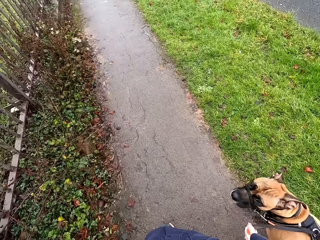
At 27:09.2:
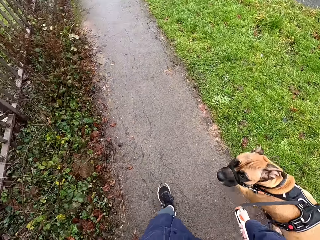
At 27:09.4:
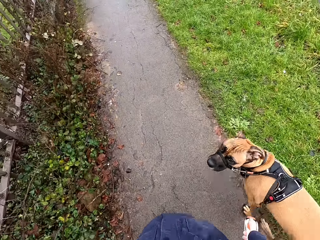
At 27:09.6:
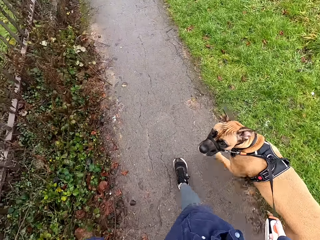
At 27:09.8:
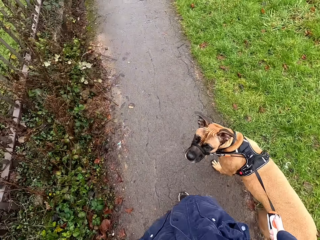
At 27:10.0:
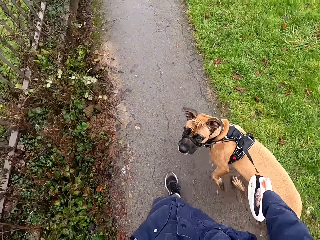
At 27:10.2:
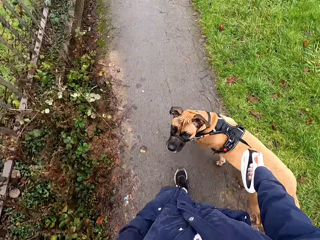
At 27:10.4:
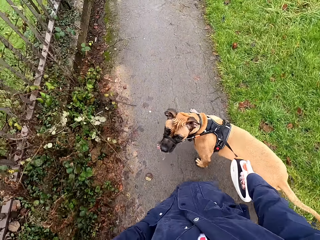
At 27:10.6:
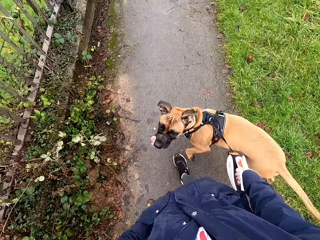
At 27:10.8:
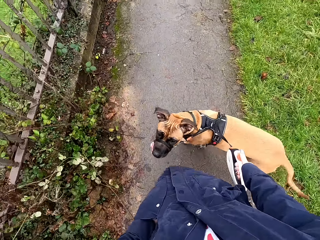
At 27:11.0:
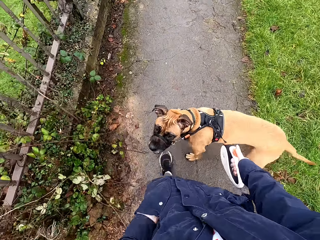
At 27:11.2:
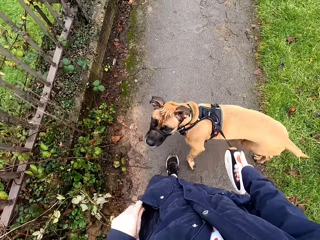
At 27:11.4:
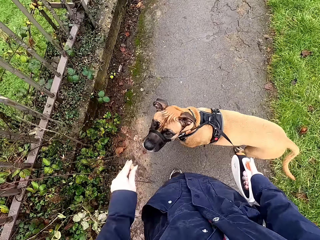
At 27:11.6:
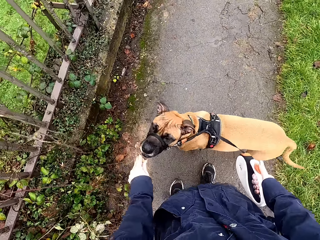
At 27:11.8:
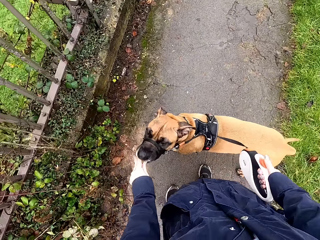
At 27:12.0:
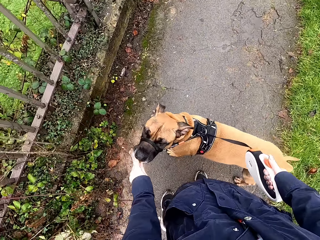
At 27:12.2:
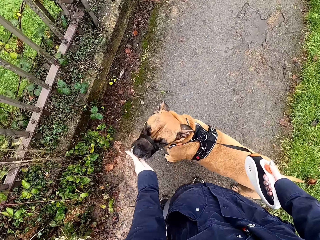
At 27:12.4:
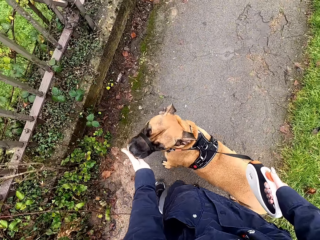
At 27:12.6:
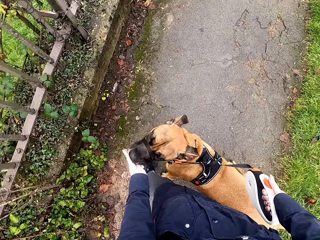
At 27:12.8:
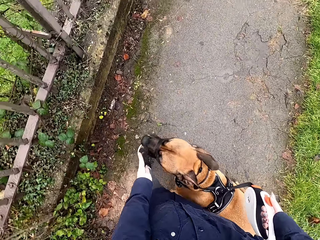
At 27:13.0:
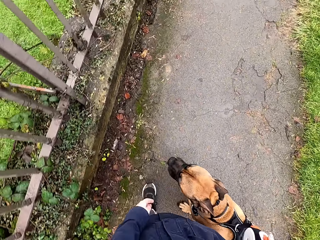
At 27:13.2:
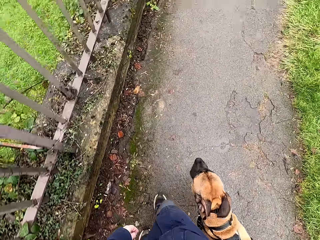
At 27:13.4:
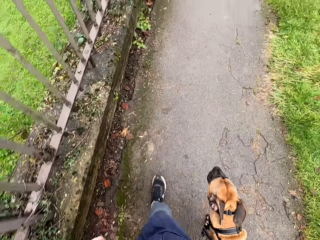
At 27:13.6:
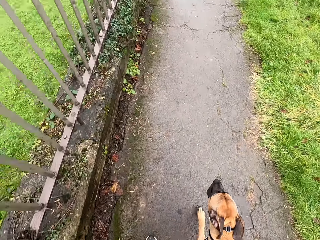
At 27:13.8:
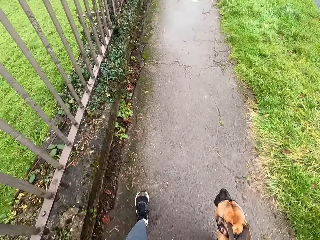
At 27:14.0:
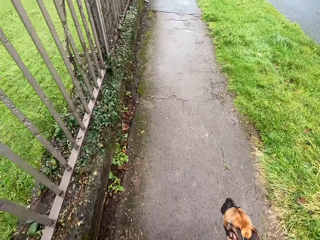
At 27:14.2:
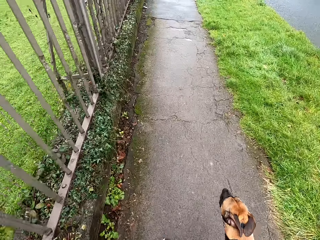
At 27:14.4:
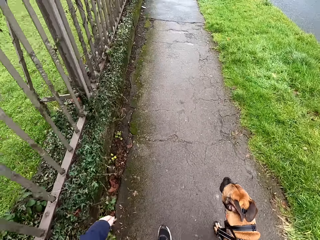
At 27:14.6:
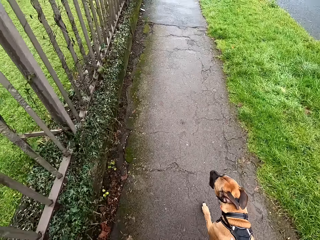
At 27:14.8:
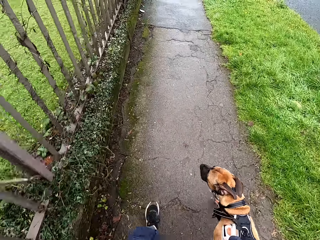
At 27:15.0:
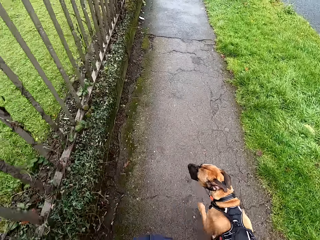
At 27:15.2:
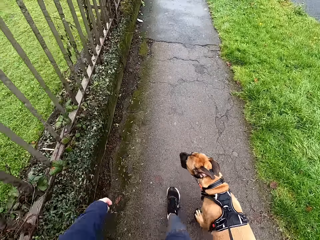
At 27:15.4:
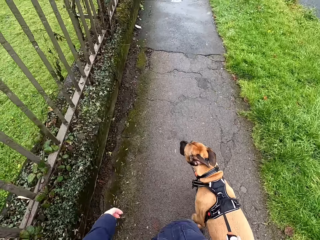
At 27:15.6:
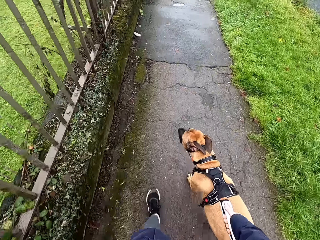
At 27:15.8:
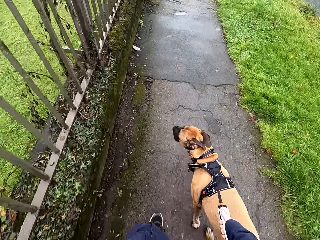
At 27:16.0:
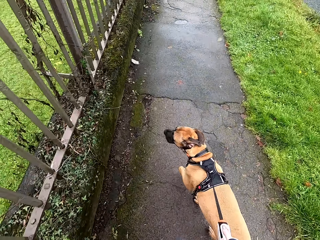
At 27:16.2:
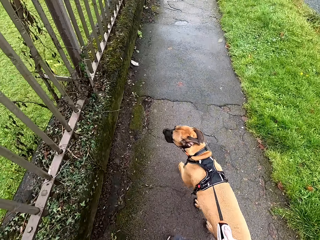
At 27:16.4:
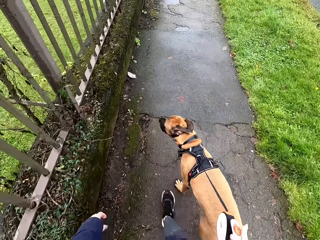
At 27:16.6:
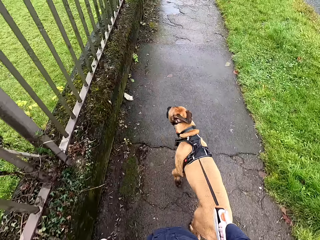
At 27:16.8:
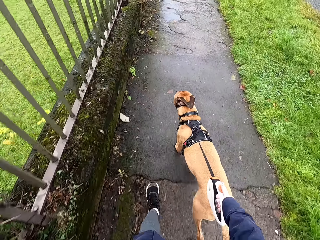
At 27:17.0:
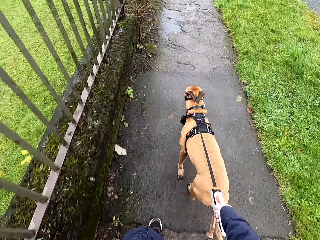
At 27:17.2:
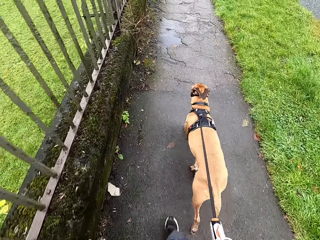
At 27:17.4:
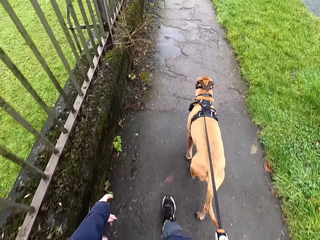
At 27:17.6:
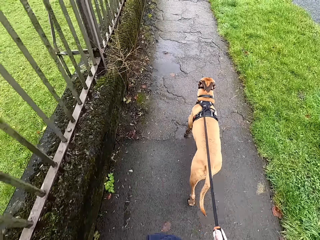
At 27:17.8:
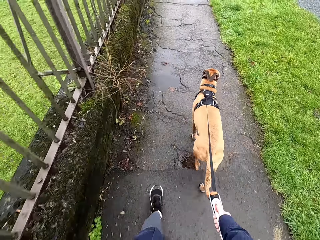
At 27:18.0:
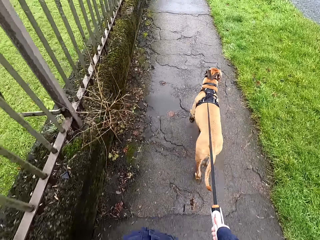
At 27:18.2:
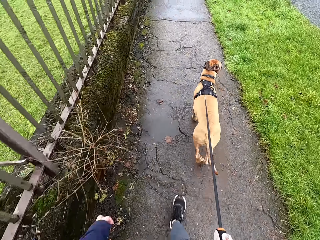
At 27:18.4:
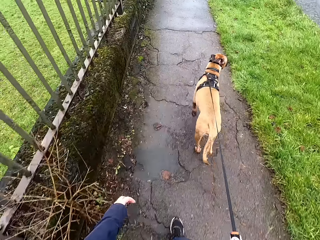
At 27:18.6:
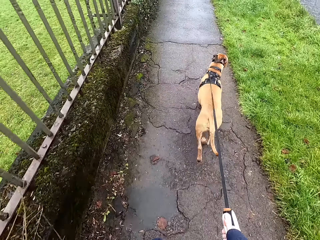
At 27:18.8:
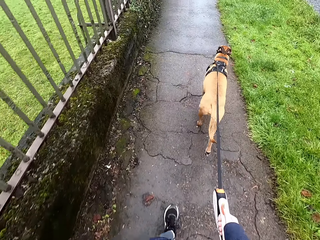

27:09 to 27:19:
The camera wearer brings out animal feed from her jacket pocket with her left hand. She feeds the dog the feed with her left hand. She walks the dog with the dog leash in her right hand on the road pathway.

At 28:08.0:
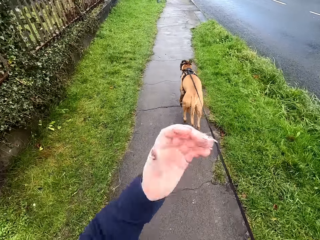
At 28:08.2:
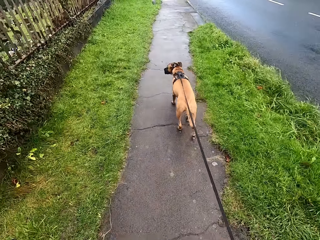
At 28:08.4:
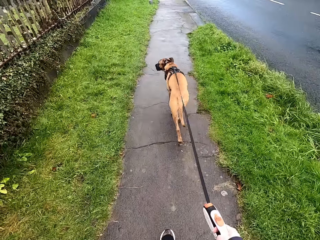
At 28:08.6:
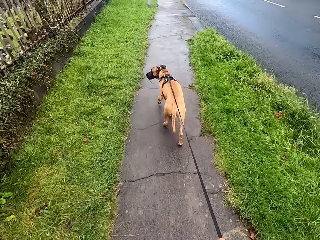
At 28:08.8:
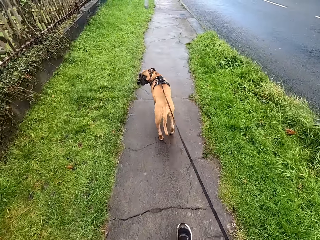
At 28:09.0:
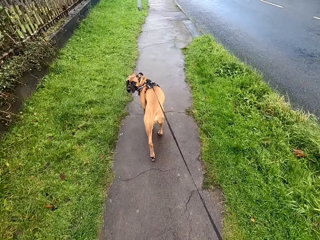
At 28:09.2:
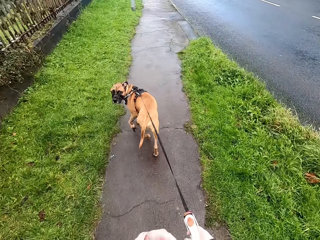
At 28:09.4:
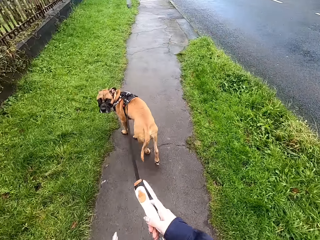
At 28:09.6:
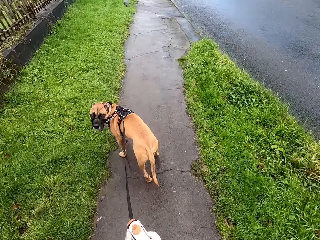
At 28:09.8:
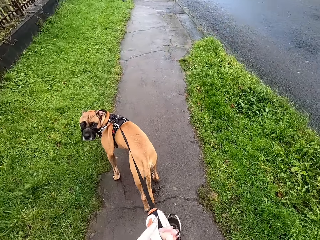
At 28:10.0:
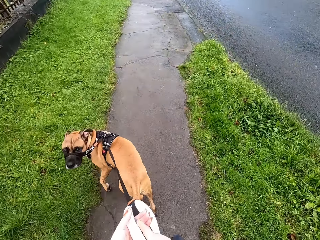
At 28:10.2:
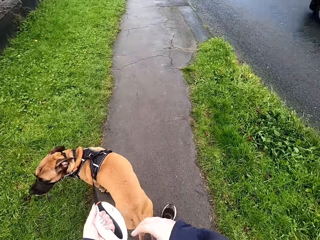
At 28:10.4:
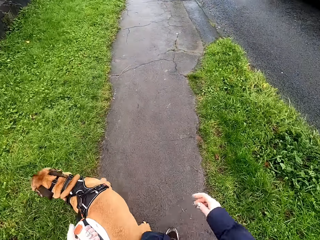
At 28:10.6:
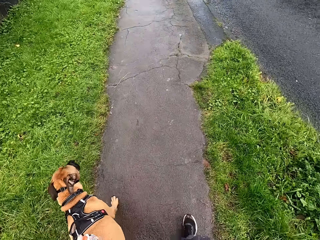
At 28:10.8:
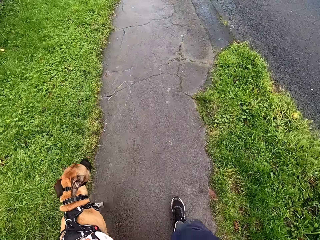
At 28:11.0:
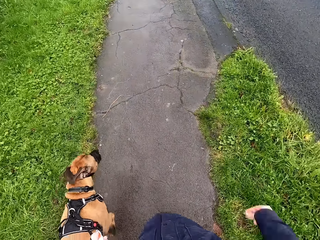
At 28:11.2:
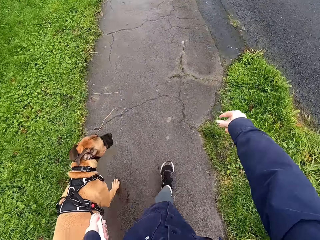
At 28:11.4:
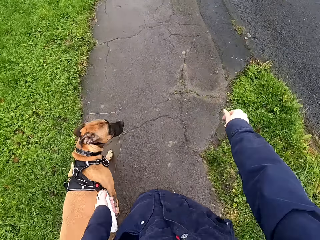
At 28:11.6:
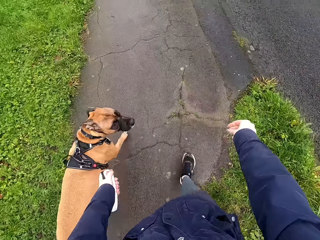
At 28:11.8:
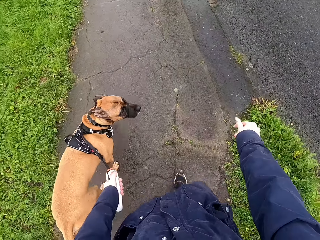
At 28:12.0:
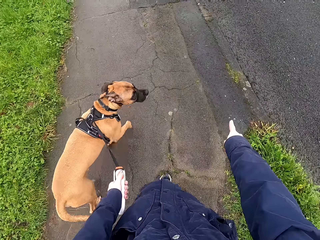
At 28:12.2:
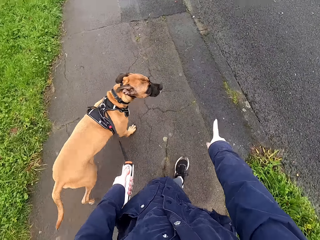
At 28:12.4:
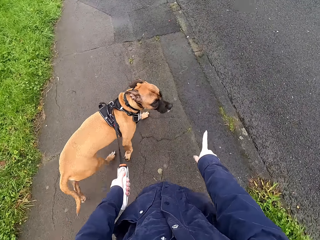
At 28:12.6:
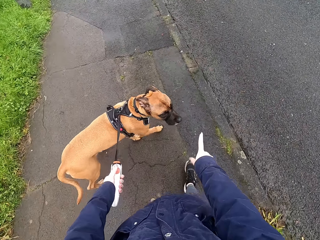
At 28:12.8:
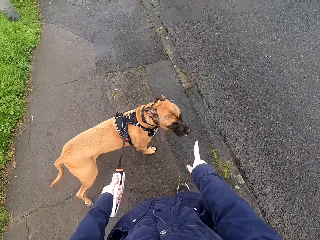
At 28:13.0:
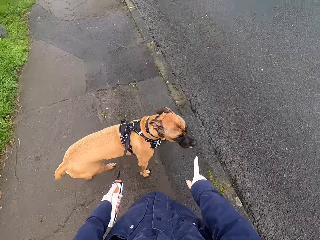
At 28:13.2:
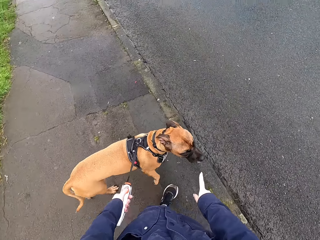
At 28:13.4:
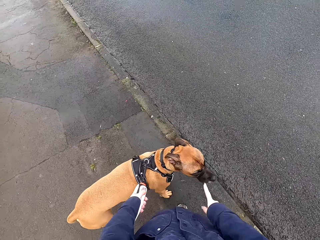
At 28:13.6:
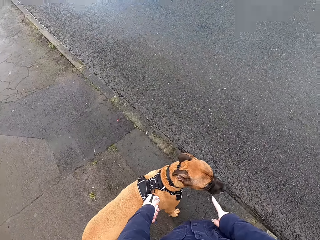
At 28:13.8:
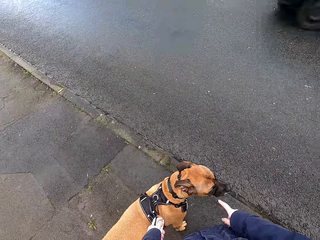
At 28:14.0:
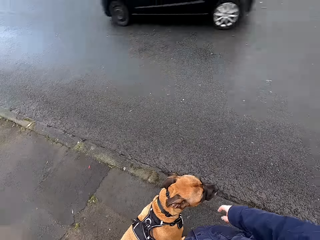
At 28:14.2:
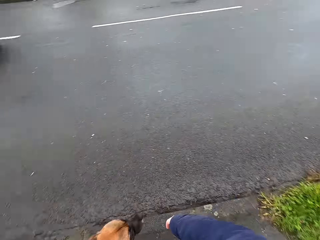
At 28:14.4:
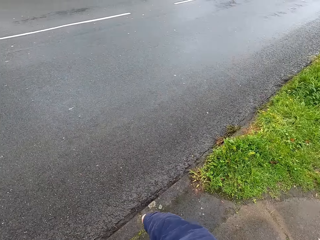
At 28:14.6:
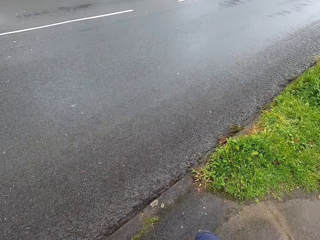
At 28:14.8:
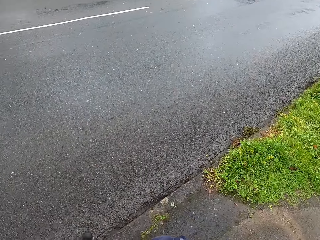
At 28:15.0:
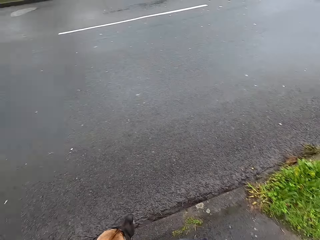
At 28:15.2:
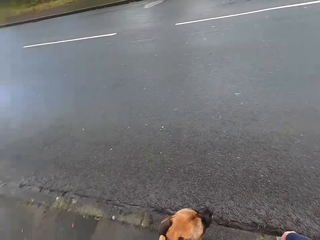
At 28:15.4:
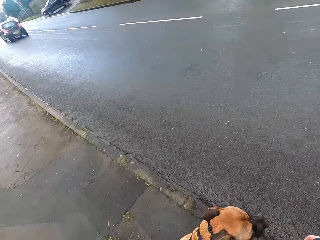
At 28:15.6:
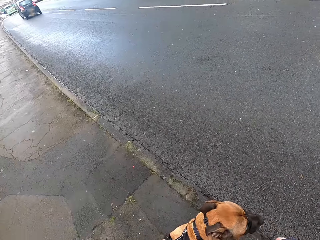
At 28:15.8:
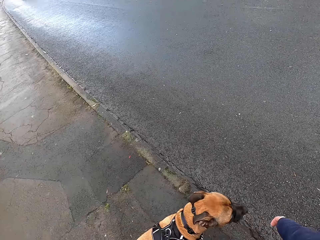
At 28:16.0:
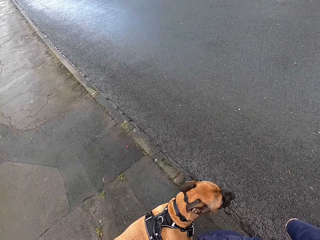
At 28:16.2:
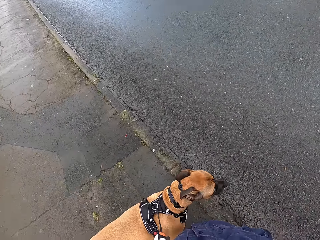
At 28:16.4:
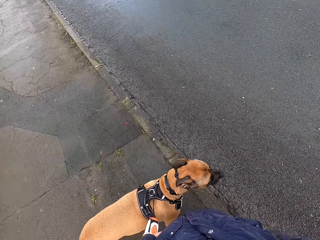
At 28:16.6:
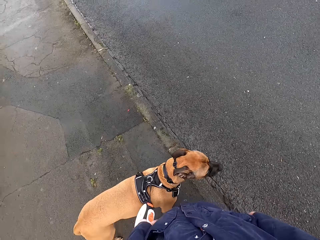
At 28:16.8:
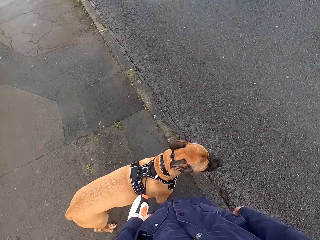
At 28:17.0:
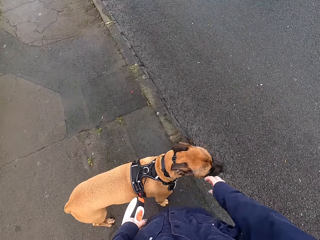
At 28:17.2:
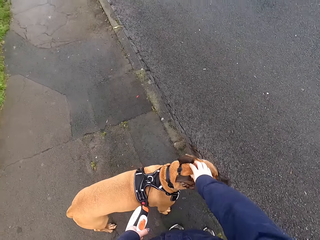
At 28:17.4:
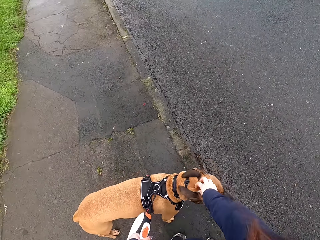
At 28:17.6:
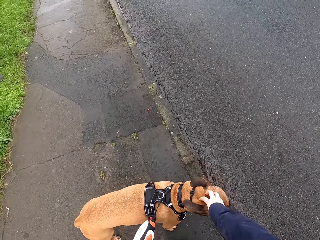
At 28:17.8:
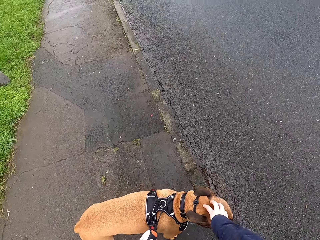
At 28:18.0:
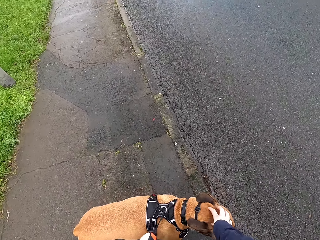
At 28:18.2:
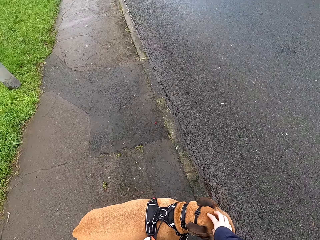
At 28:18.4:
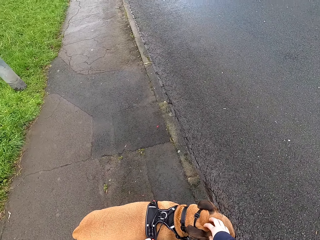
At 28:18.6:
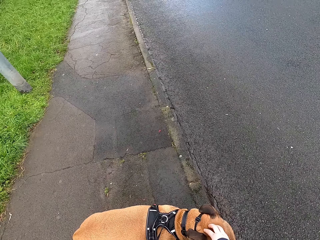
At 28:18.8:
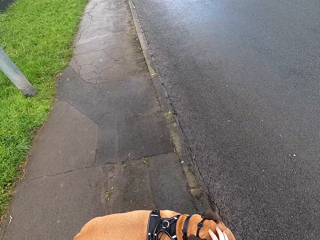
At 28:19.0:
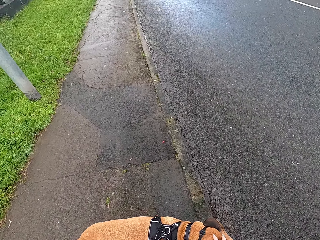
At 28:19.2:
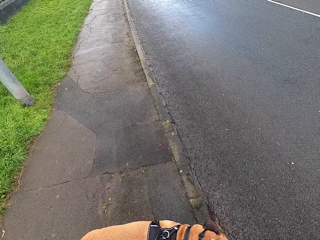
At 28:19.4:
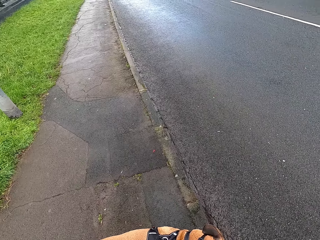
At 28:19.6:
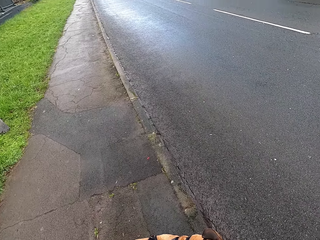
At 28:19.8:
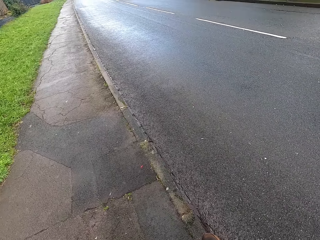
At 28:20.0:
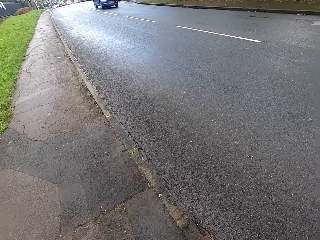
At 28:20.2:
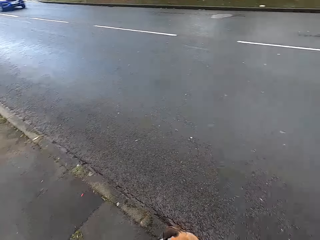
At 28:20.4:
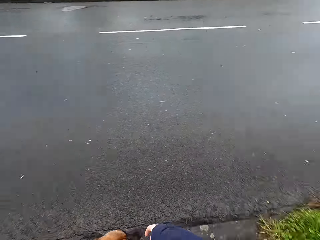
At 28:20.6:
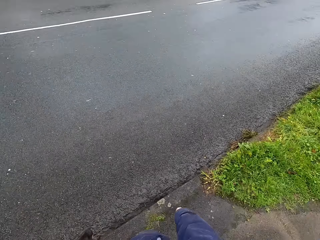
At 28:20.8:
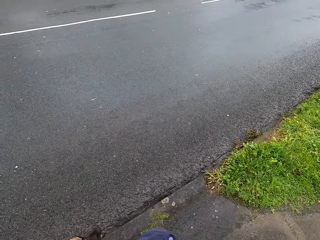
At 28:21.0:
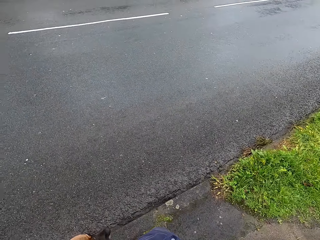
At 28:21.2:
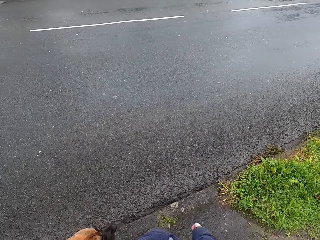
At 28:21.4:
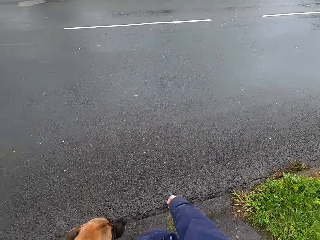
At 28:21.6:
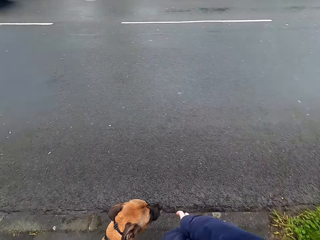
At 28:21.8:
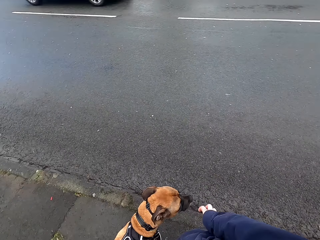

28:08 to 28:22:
The camera wearer passes the dog leash from her right hand to her left hand. She interacts with the dog. A black car drives past the camera wearer. The camera wearer caresses the dog with her right hand.
